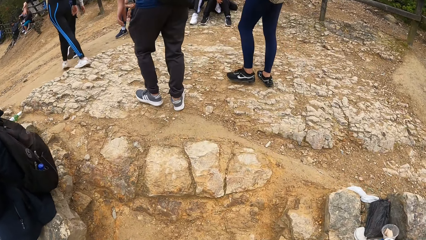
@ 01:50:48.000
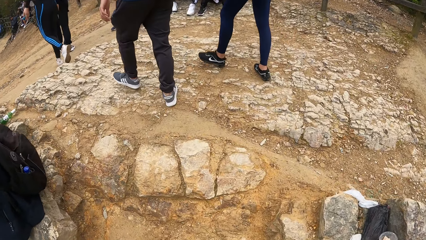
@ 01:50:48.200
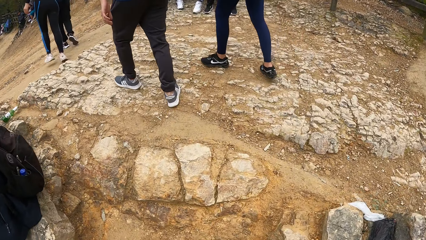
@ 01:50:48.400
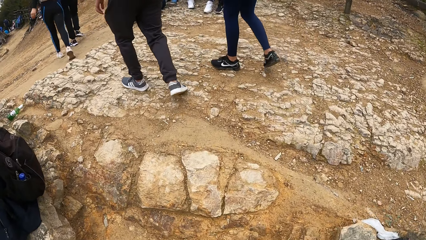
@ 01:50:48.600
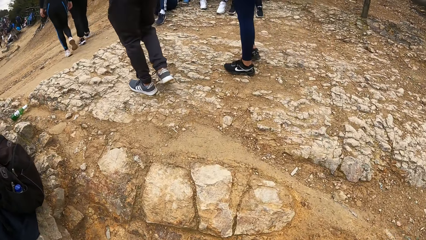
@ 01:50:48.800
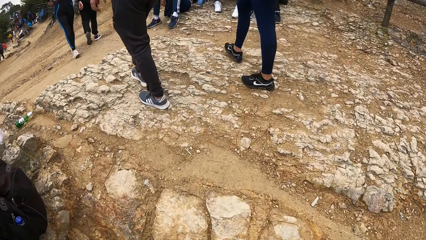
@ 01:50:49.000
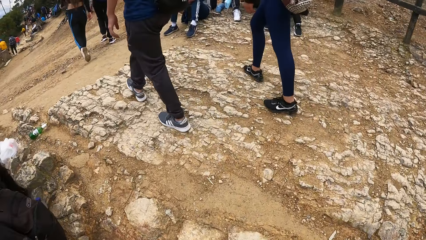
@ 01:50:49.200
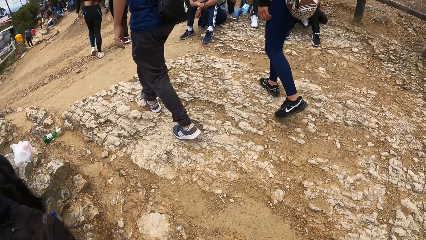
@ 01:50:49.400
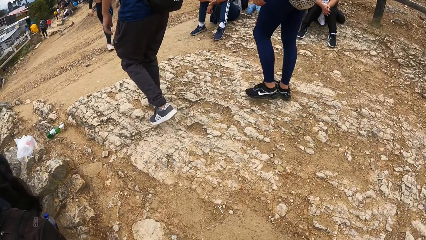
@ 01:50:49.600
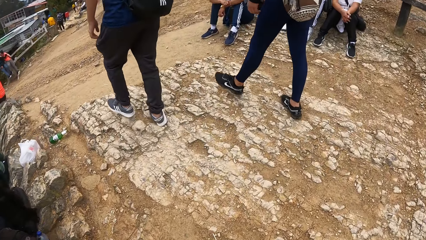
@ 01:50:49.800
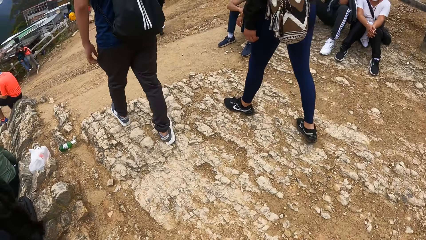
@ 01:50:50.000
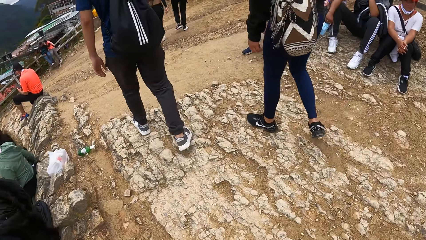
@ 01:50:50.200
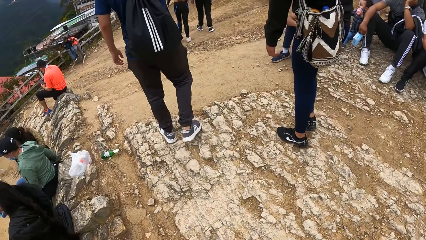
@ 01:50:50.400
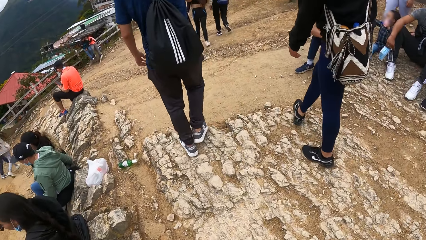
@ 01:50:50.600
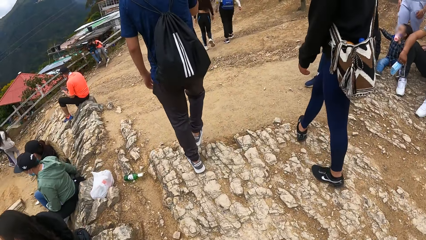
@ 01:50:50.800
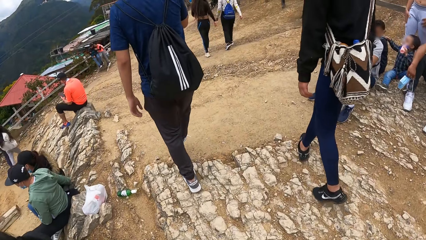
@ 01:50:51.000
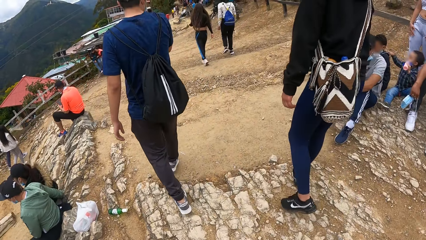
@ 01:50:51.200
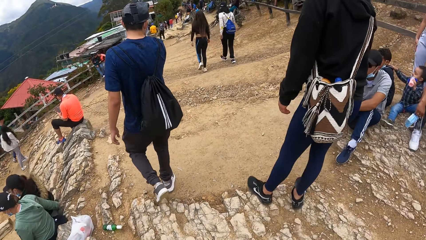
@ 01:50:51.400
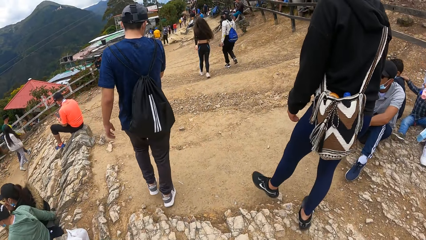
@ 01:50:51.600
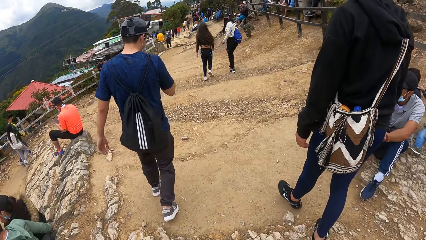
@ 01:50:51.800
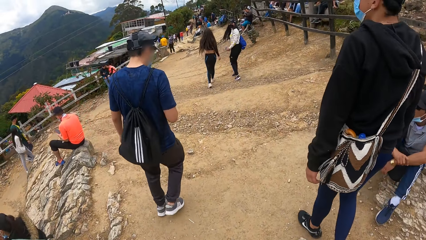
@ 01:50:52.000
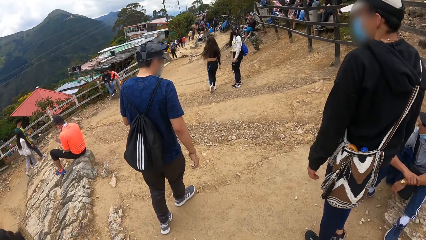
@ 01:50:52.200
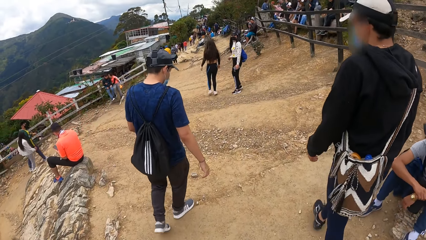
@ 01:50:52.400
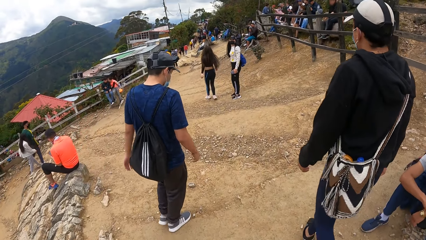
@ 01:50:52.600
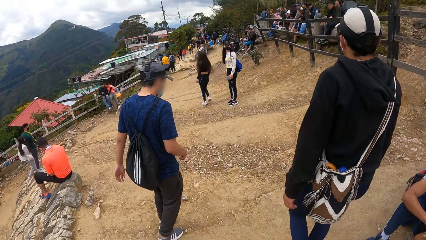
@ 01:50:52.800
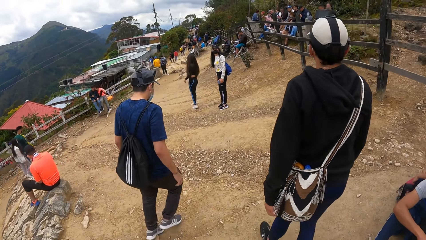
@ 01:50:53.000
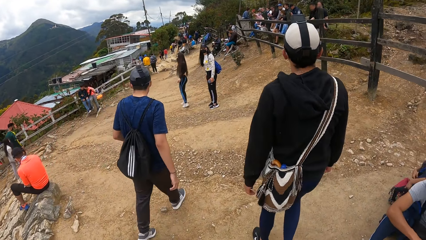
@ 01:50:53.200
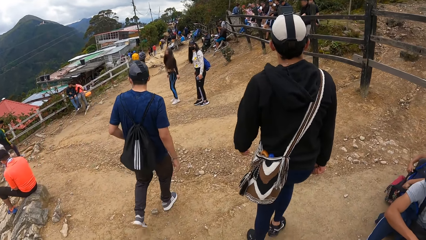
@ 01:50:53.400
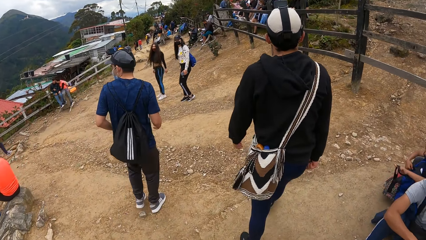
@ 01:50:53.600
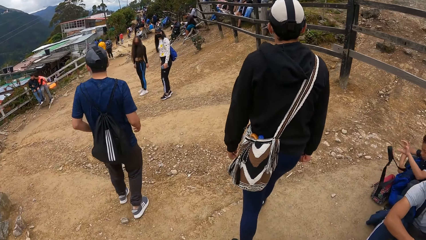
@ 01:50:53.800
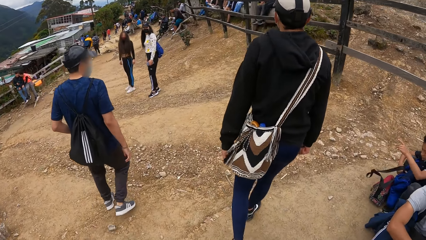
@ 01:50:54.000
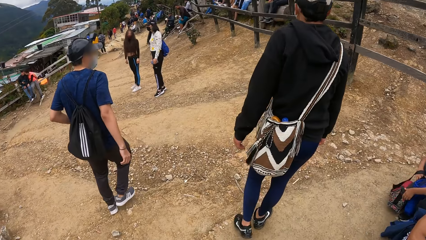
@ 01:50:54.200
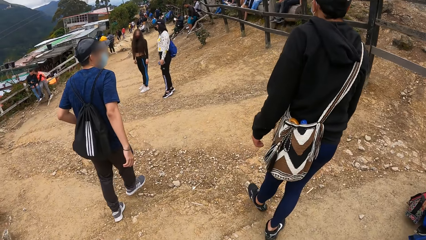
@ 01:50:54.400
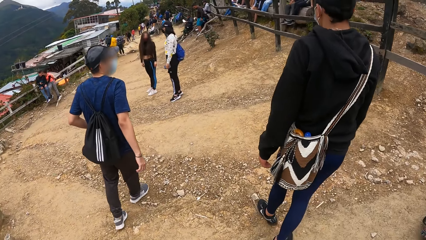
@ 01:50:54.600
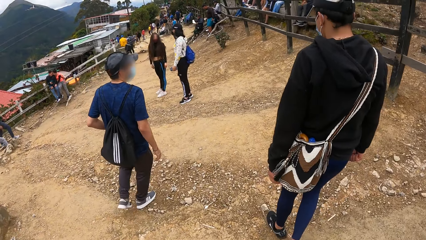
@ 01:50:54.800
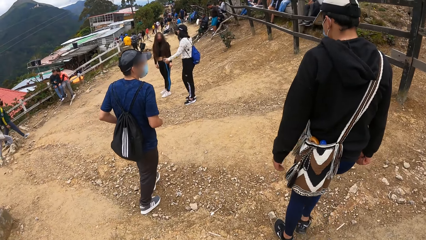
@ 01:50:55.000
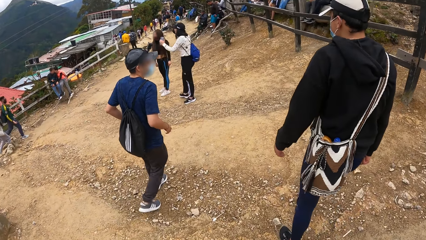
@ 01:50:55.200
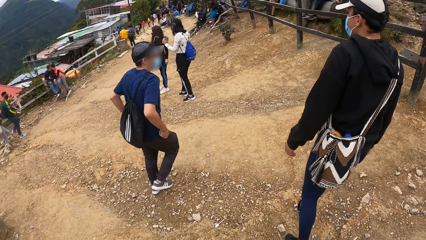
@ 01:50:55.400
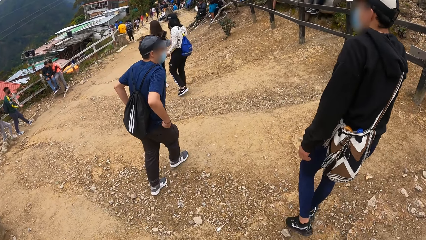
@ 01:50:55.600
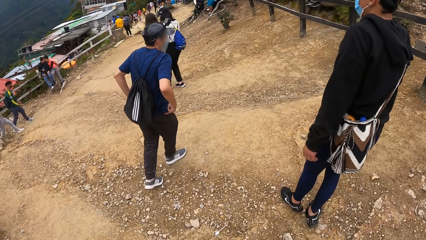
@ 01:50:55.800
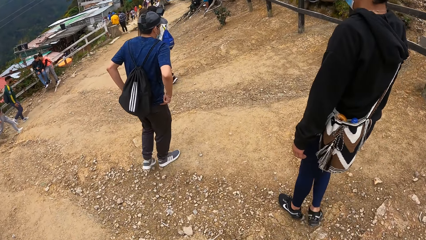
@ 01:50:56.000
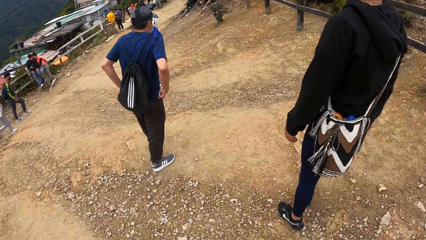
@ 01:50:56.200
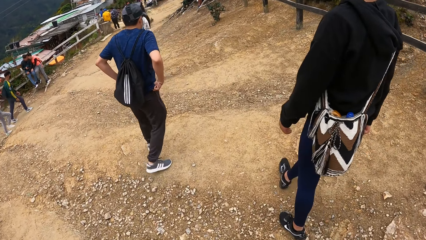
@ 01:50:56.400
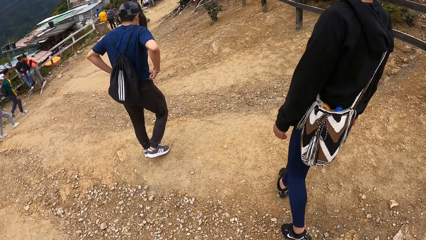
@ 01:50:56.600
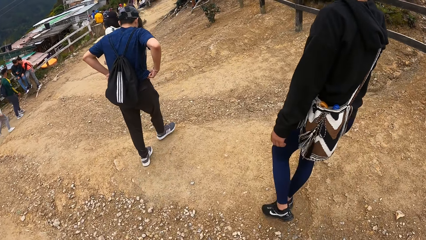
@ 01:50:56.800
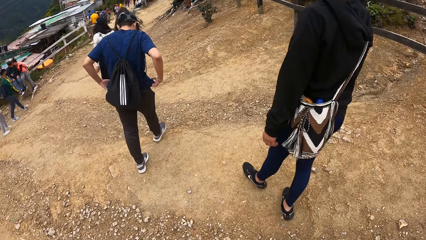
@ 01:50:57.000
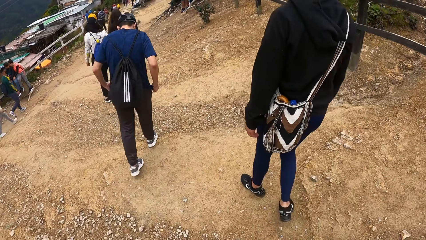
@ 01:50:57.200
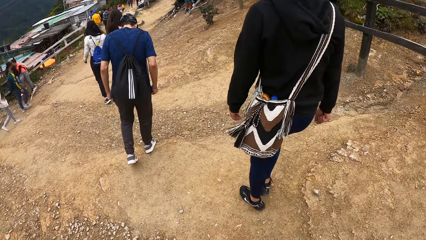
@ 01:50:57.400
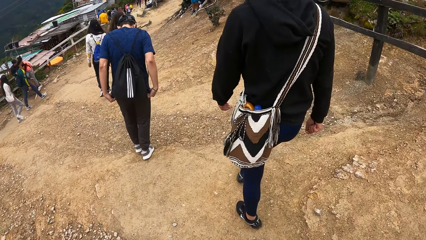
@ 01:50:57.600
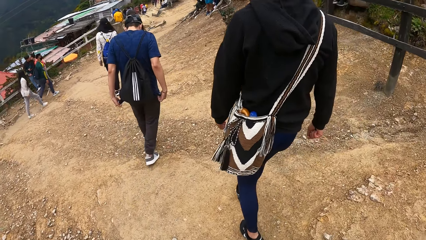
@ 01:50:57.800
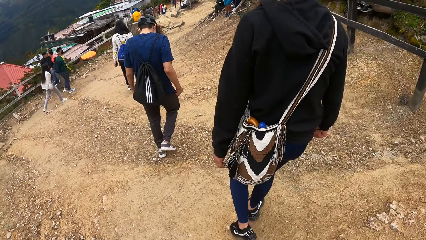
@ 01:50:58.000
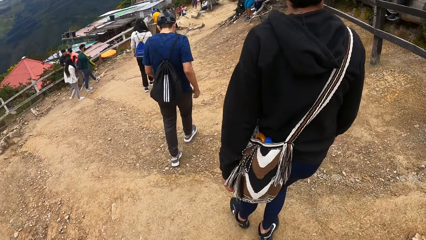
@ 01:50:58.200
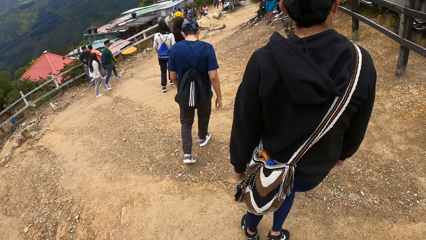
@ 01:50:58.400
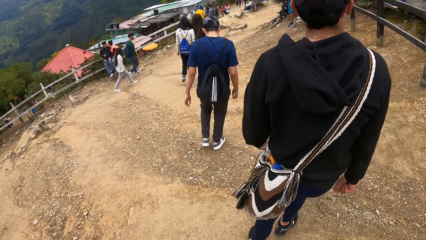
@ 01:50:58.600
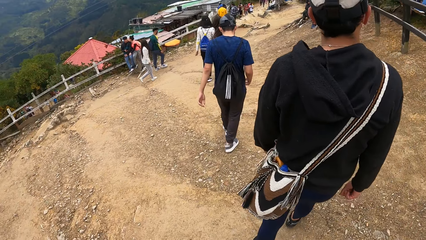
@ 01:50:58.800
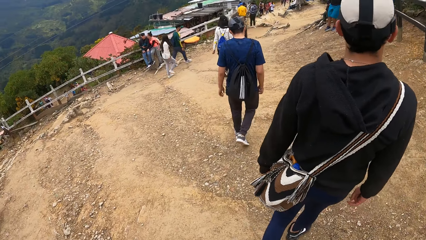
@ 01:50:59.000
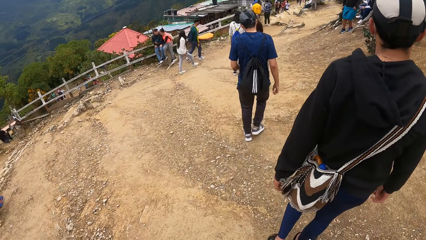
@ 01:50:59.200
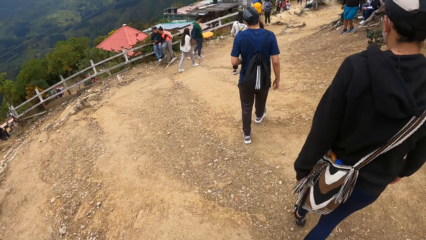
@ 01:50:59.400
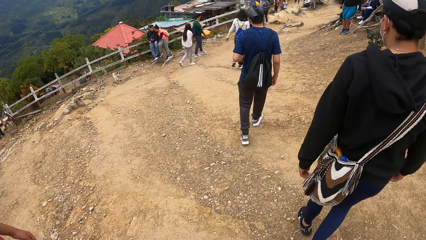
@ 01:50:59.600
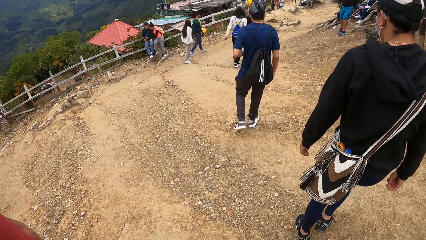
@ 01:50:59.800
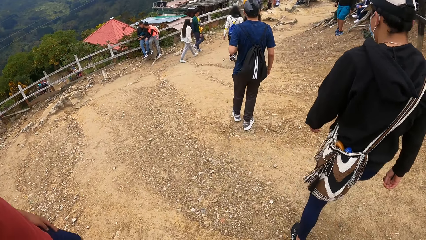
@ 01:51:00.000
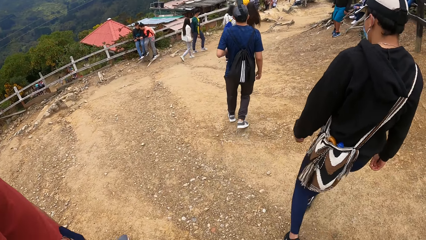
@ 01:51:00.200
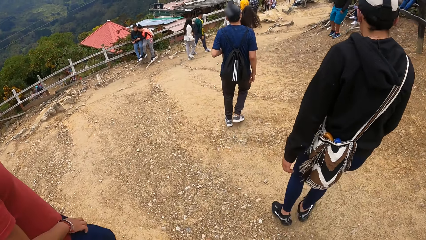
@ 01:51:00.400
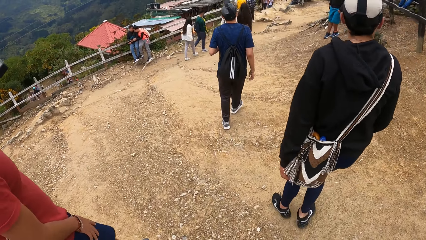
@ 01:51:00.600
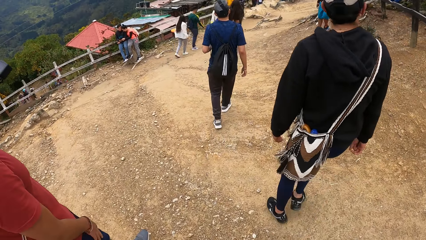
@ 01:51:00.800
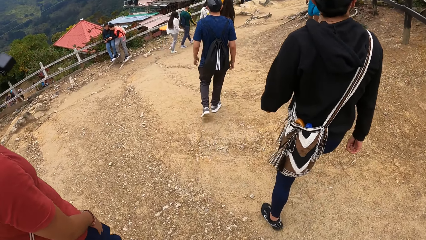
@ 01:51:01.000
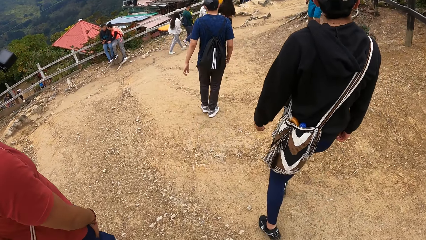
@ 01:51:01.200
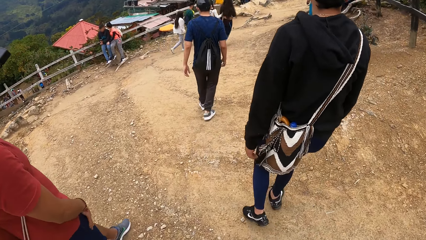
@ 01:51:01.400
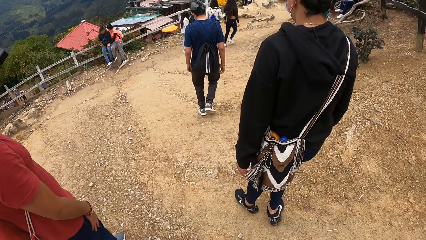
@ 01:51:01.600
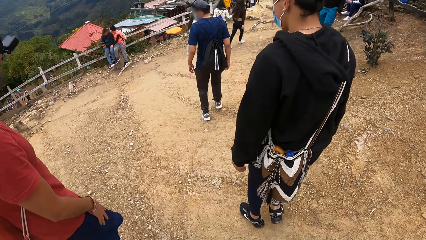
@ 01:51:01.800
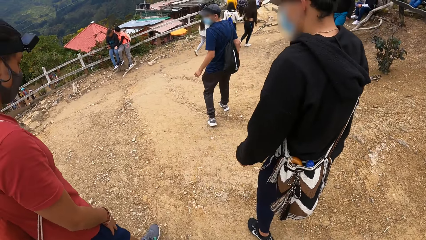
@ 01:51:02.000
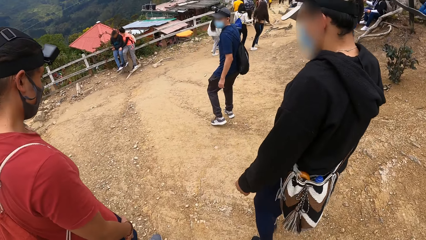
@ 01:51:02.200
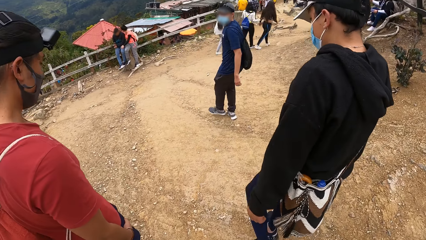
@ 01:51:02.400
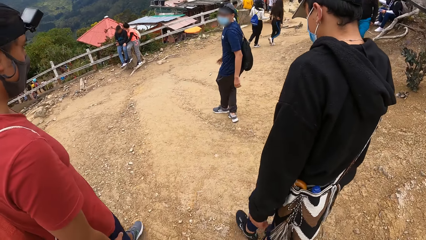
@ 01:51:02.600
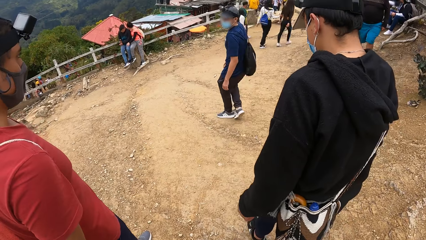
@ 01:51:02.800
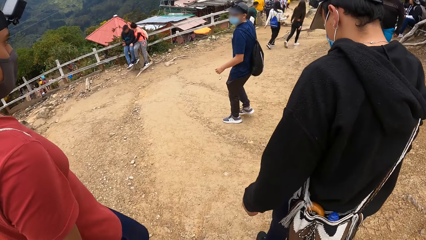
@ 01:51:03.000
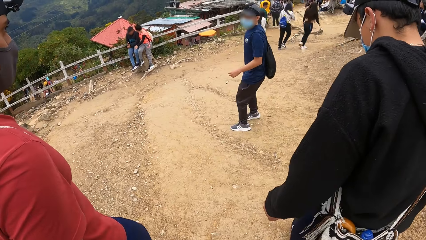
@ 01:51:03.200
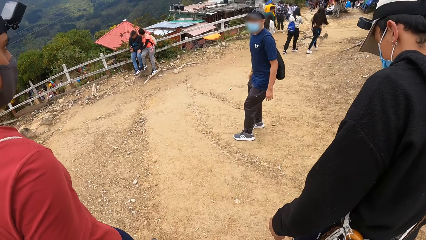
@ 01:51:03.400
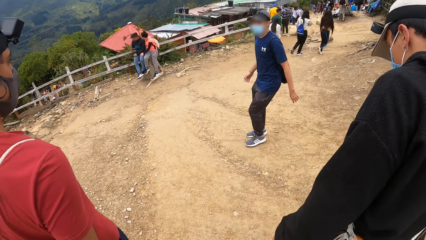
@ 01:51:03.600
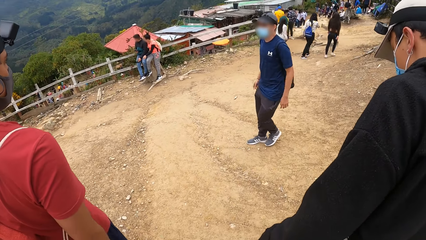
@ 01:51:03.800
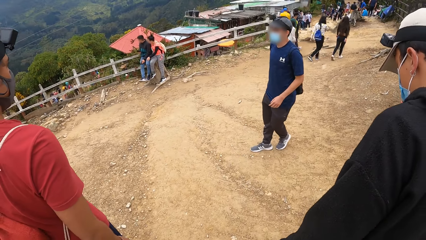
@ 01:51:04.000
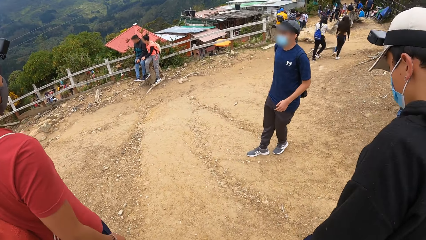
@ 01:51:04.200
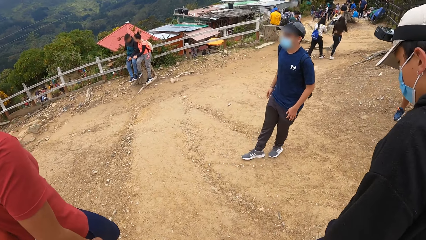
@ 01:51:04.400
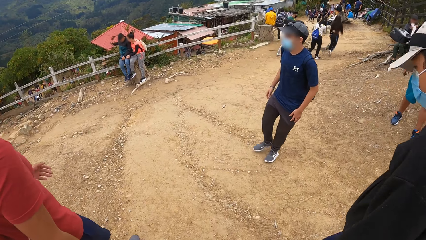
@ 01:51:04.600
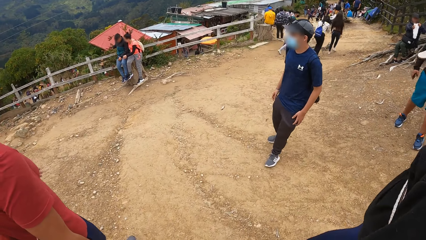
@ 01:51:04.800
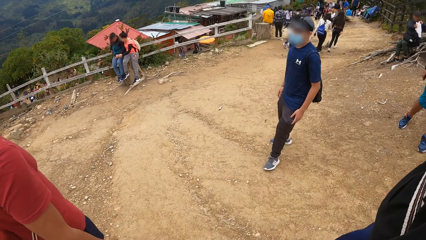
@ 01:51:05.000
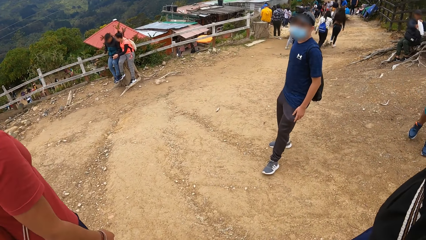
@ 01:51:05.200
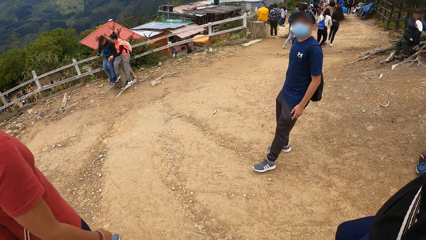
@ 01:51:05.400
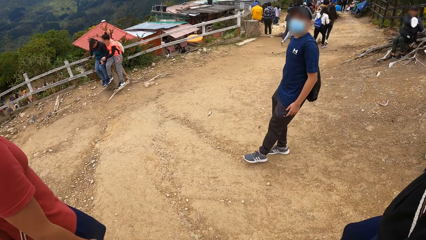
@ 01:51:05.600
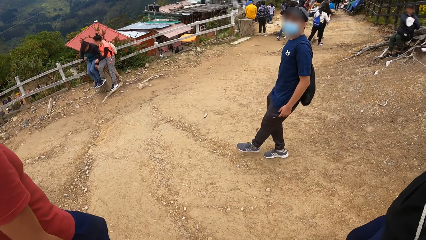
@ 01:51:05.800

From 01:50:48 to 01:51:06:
A man walks down a slope of the hill. Another man walks down the slope of the hill. The camera wearer walks down the slope of the hill. A third man walks down the slope of the hill.
